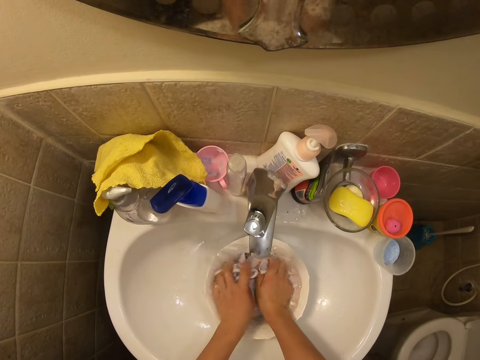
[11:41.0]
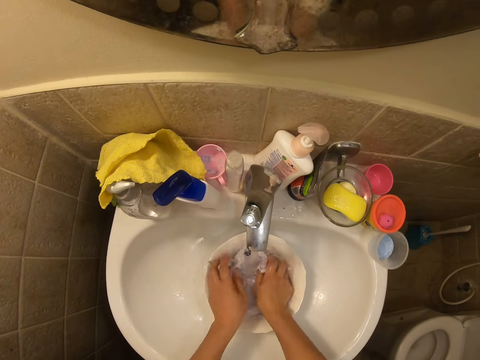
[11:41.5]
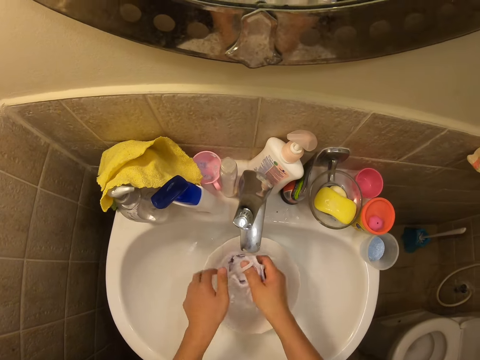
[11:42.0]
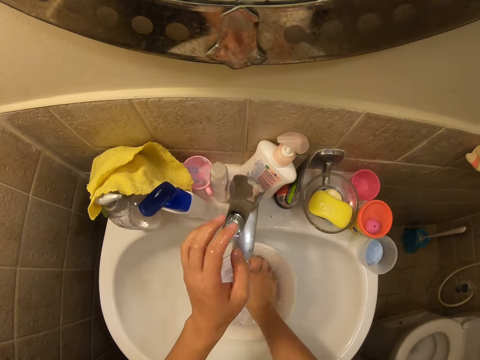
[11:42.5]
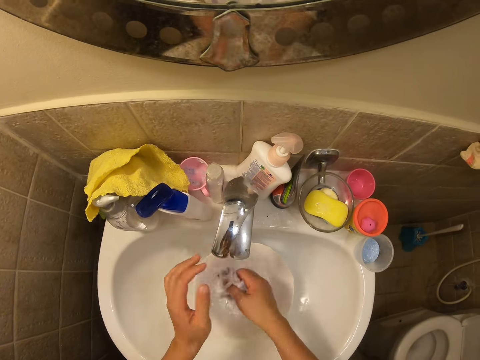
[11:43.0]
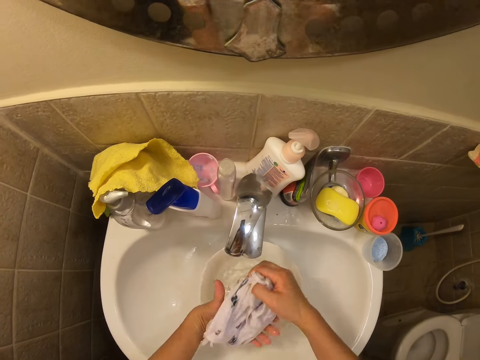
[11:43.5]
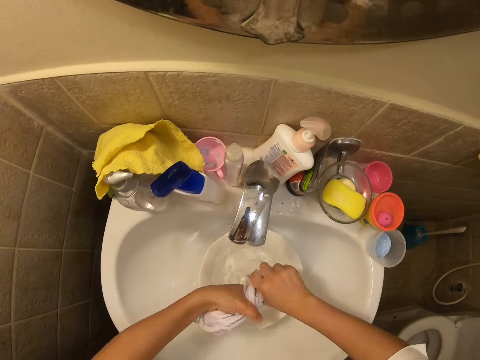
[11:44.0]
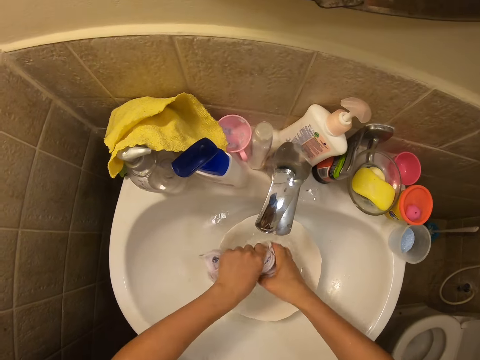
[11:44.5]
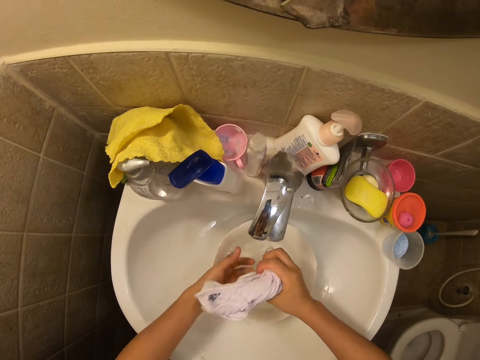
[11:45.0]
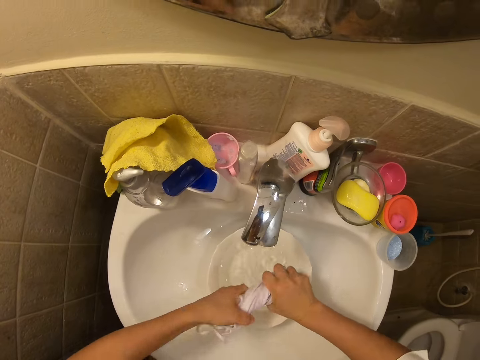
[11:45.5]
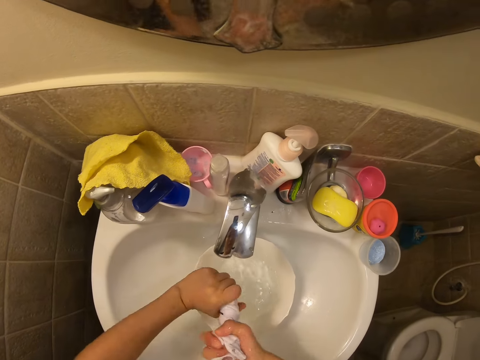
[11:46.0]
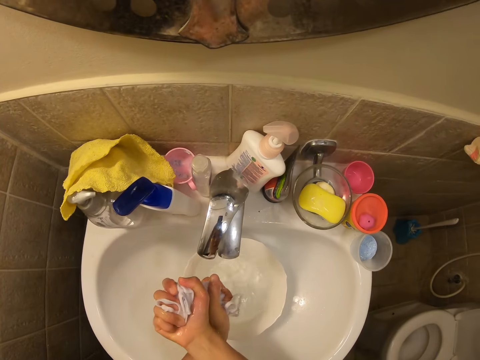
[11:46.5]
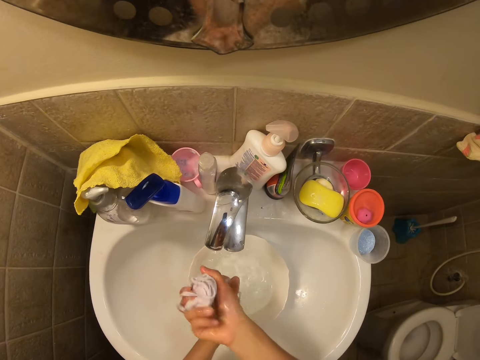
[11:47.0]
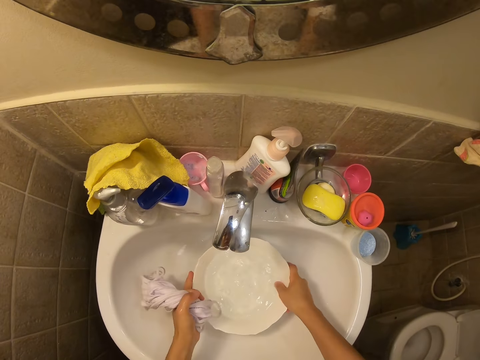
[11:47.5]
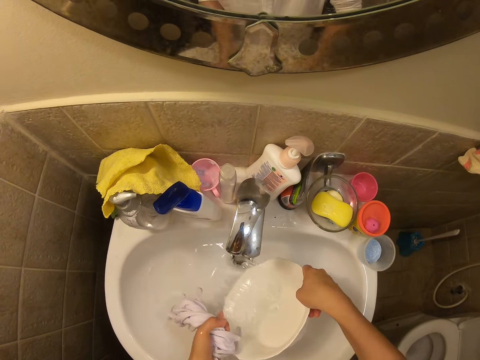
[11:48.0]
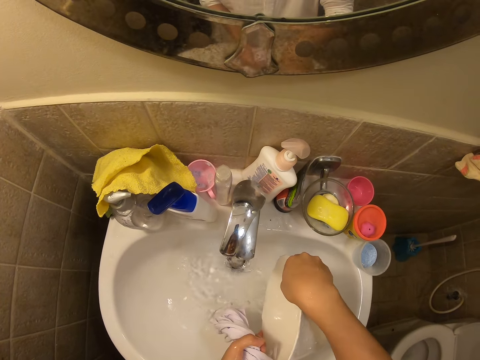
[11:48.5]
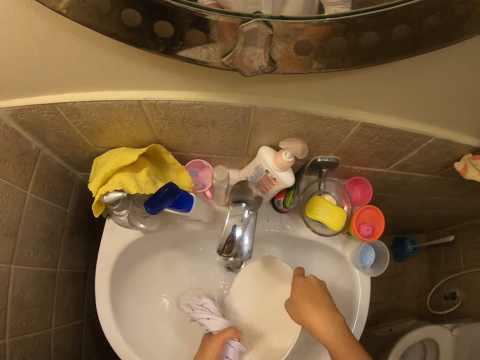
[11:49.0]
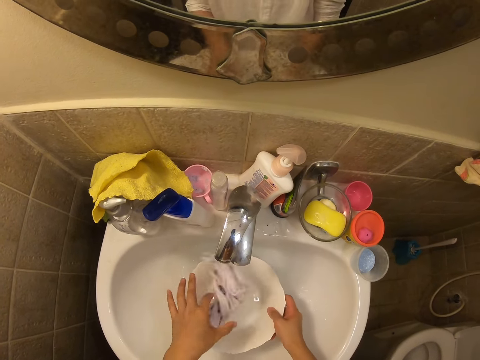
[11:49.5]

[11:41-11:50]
The camera wearer rinses the face masks in the bowl. They close the tap. They squeeze the face masks. They pour water in the sink from the bowl. They place the bowl in the sink.

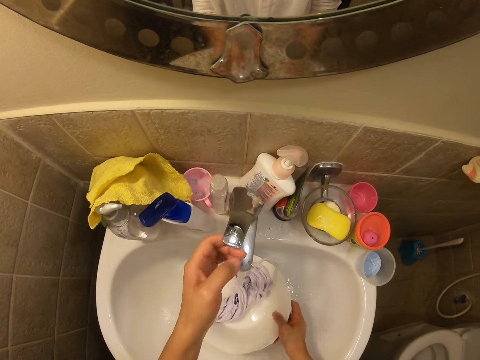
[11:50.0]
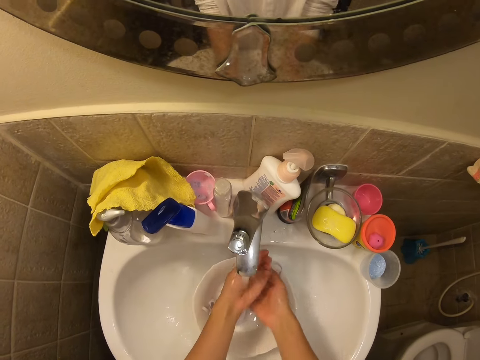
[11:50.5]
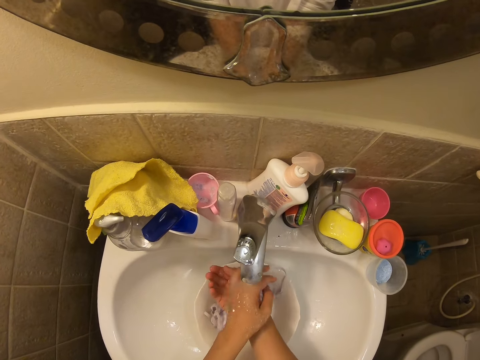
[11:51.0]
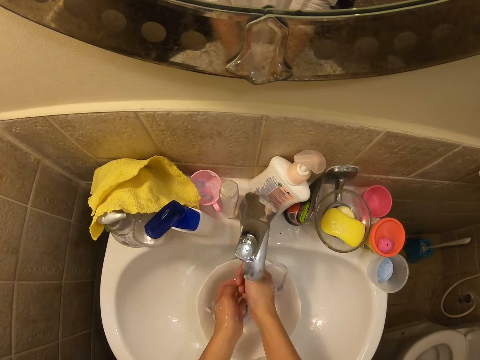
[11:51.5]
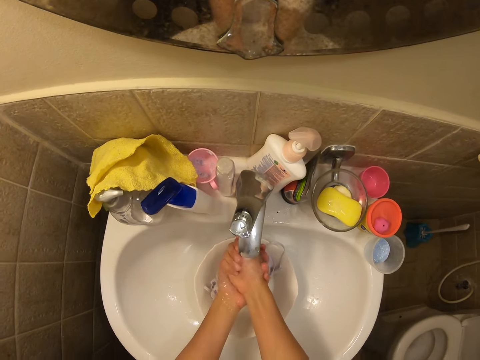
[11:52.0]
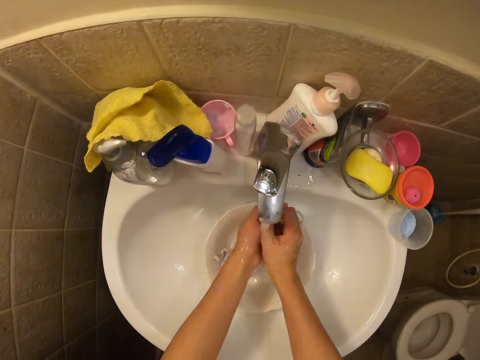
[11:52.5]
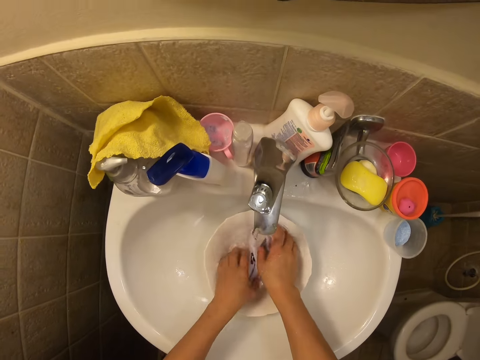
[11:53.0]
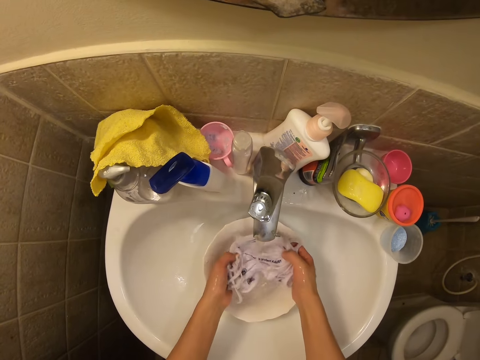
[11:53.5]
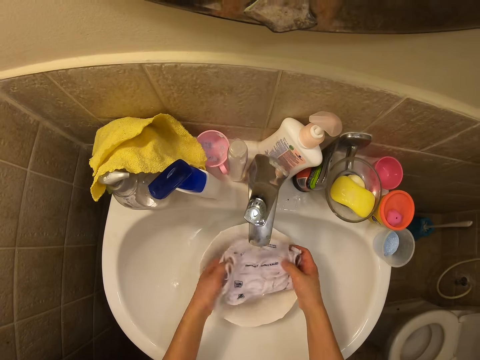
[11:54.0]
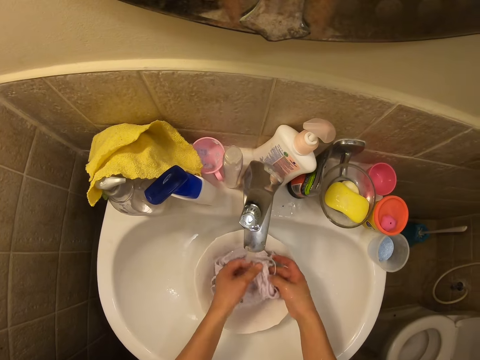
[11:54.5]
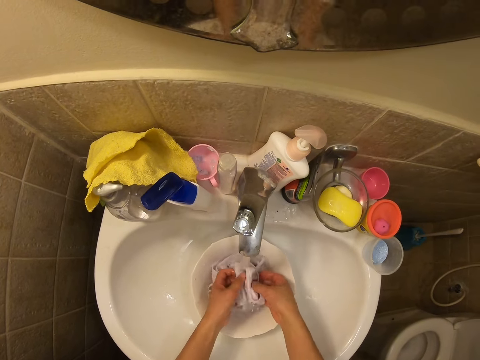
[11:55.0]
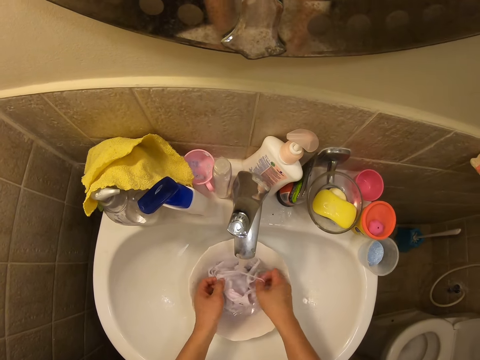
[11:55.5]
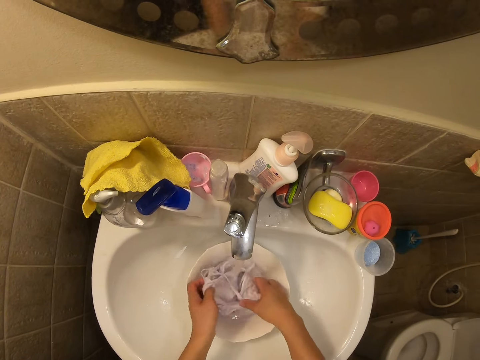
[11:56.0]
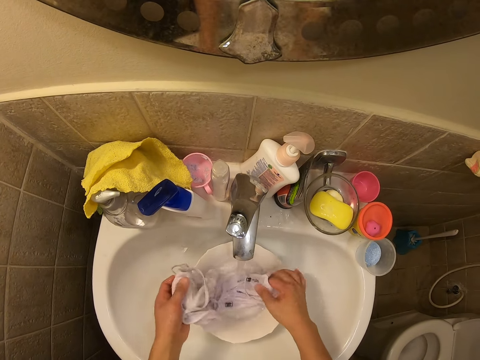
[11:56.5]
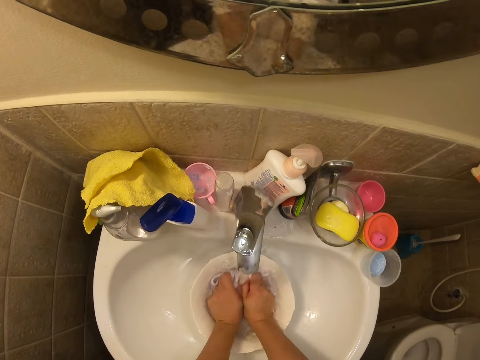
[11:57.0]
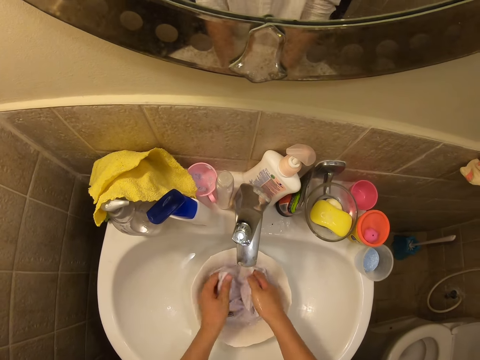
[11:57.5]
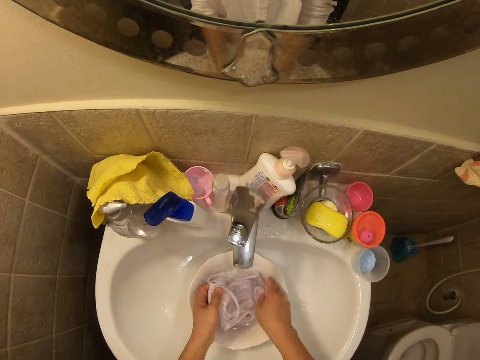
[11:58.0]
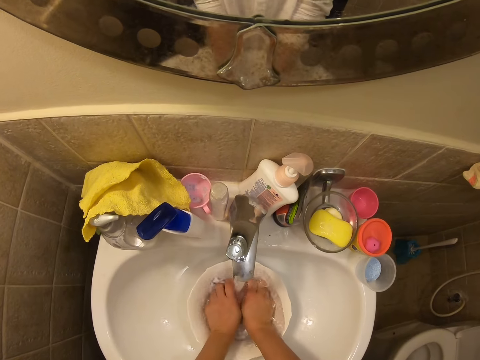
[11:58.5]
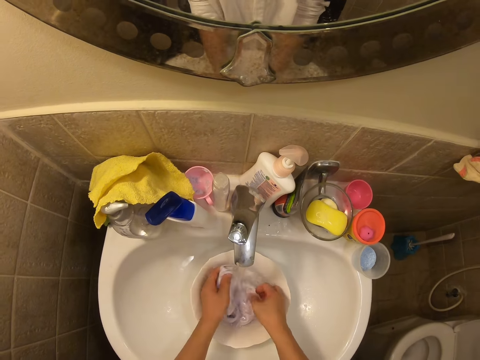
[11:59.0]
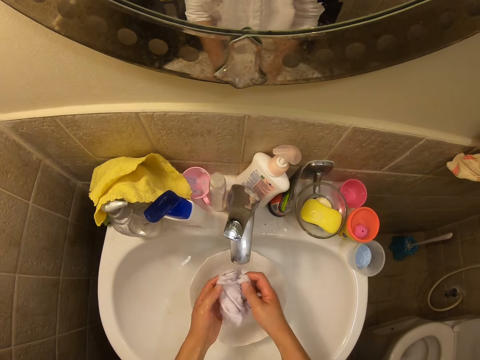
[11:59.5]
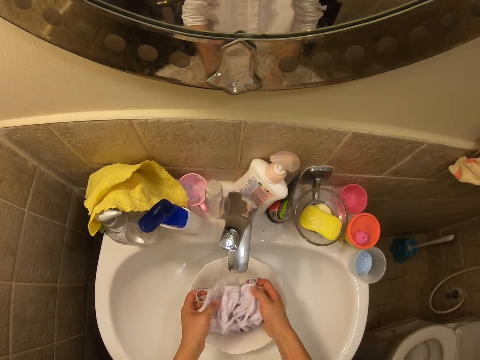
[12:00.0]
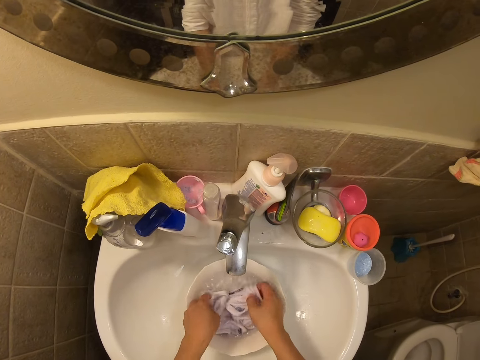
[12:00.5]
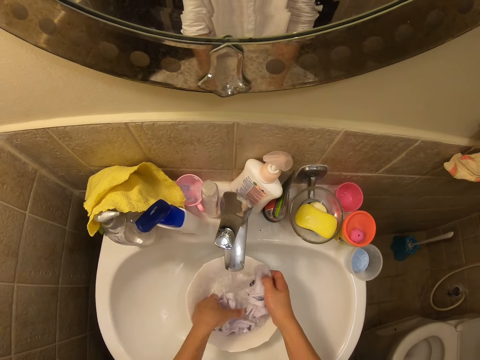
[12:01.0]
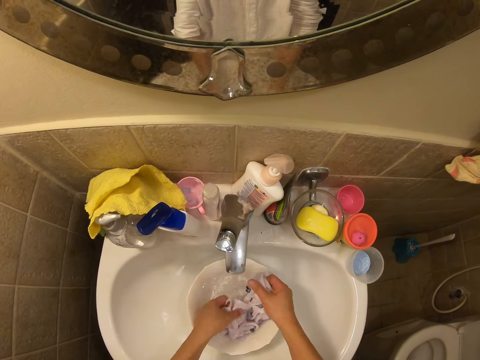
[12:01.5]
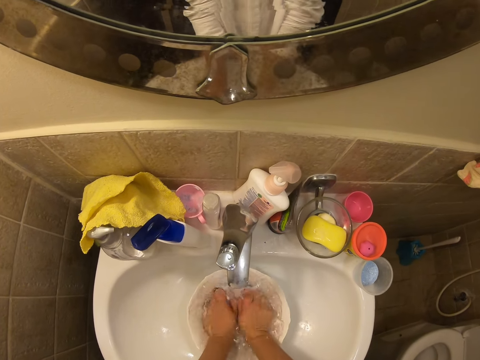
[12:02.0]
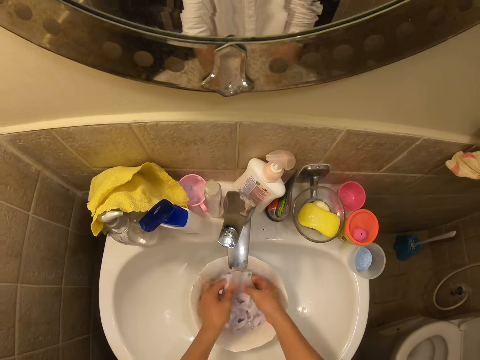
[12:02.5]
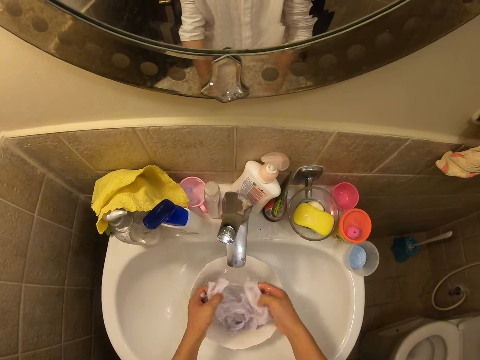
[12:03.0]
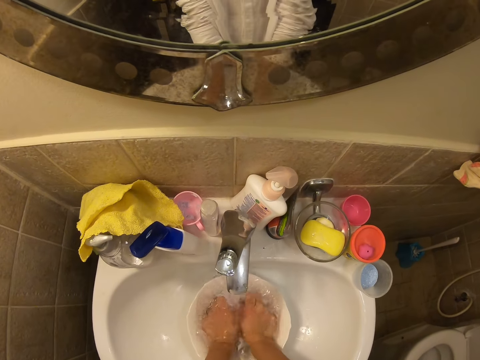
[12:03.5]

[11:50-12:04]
The camera wearer places the face masks in the bowl. She opens the tap. She rinses her hands. She picks the face masks from the bowl. She checks the face masks in the bowl. She sorts the face masks in the bowl. She rinses the face masks in the bowl.

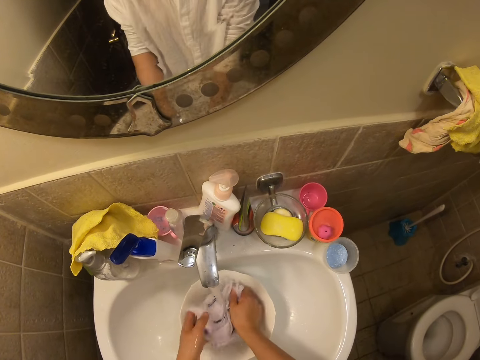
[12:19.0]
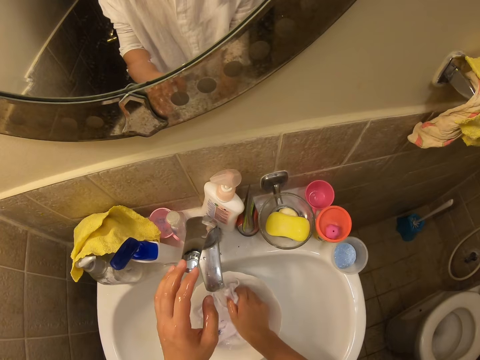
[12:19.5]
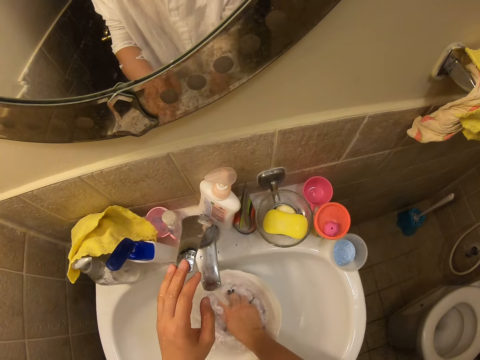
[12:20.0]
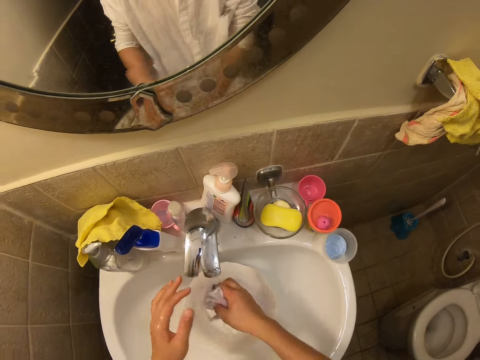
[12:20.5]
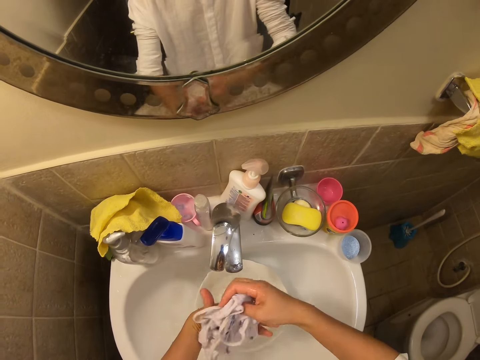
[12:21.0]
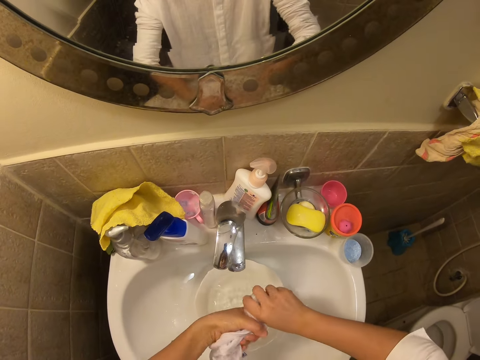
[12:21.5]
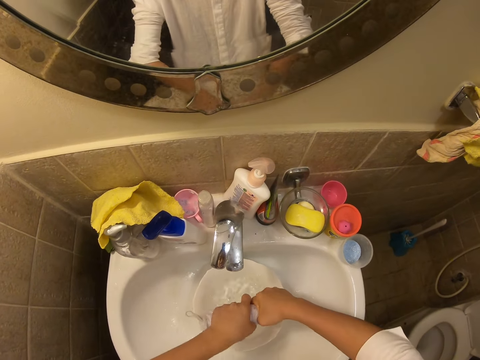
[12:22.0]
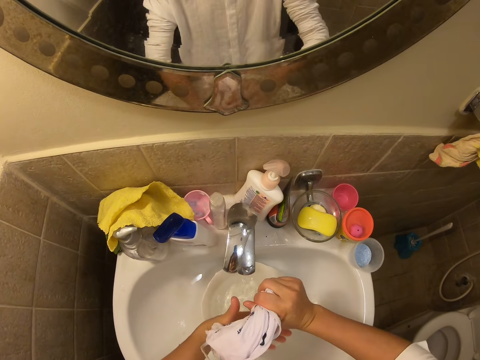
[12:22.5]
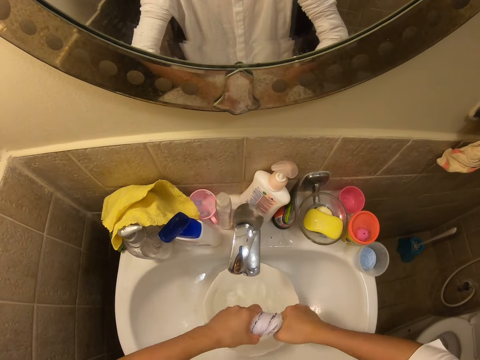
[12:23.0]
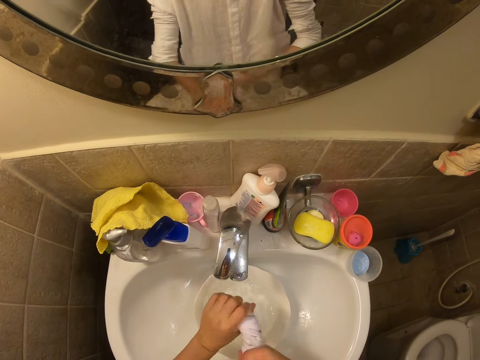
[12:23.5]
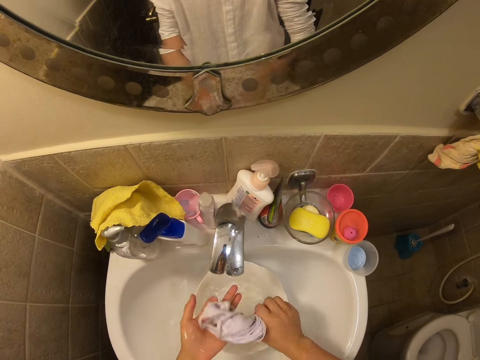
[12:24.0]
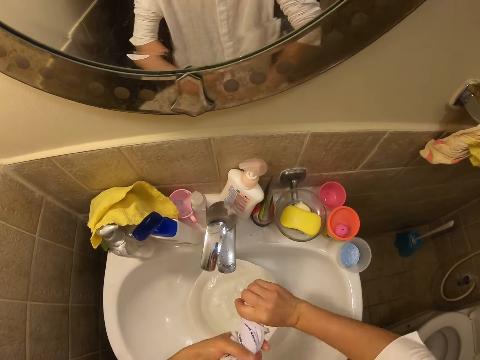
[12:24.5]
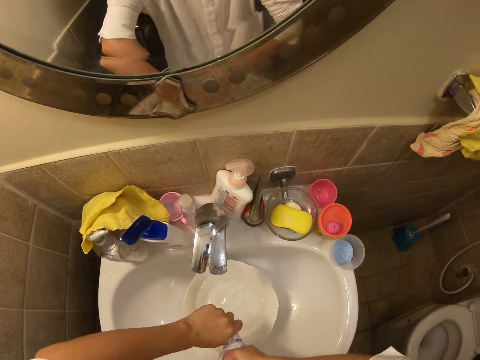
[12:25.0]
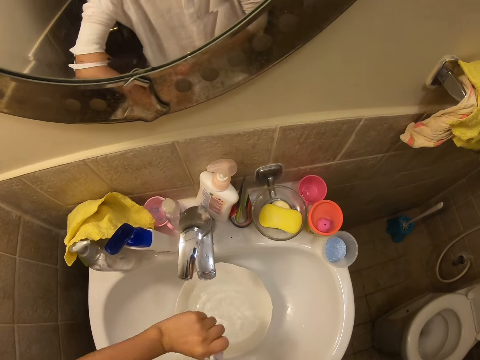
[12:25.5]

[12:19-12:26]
The camera wearer closes the tap. They squeeze the face masks. They rinse the face masks.
